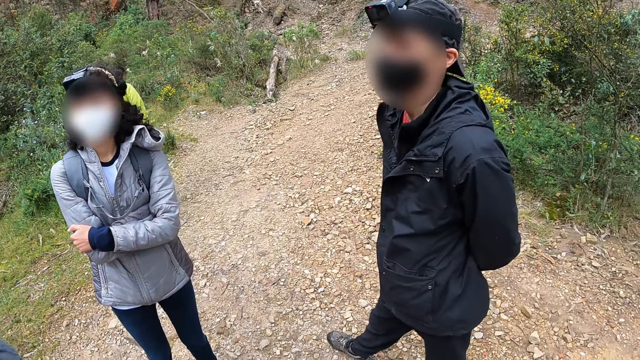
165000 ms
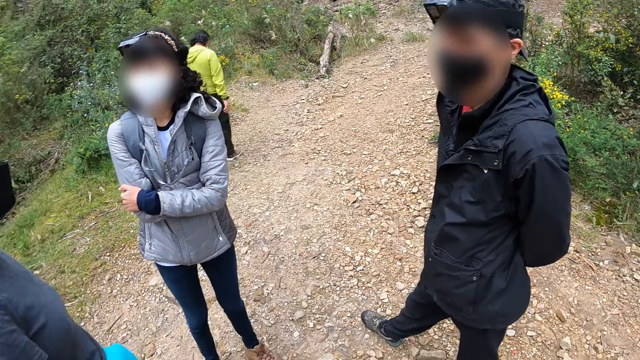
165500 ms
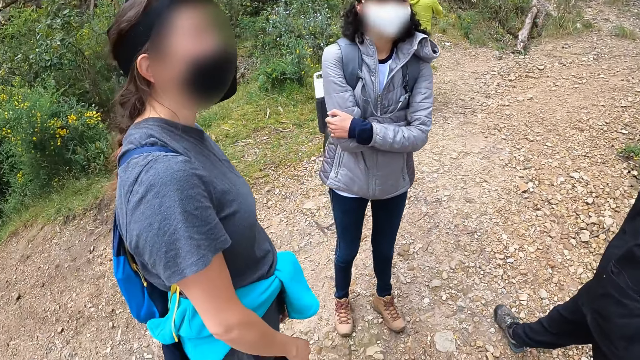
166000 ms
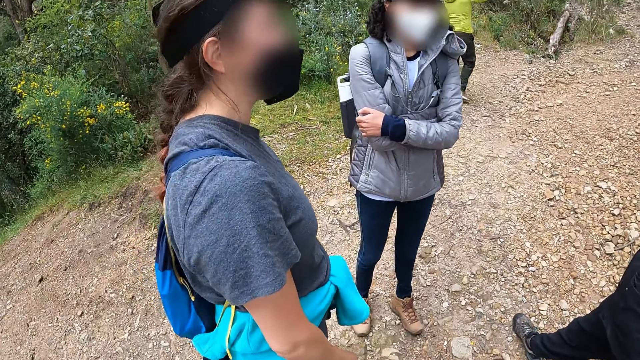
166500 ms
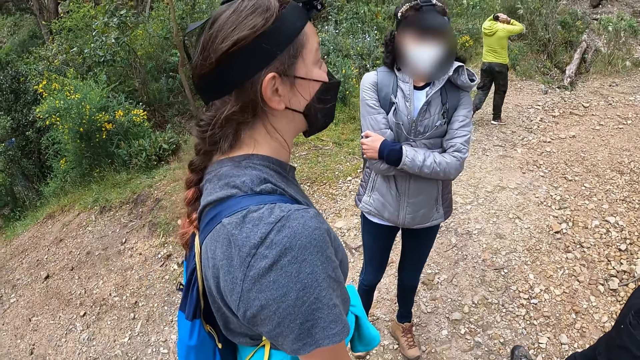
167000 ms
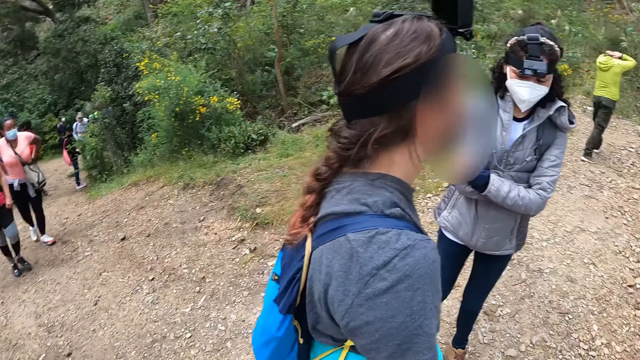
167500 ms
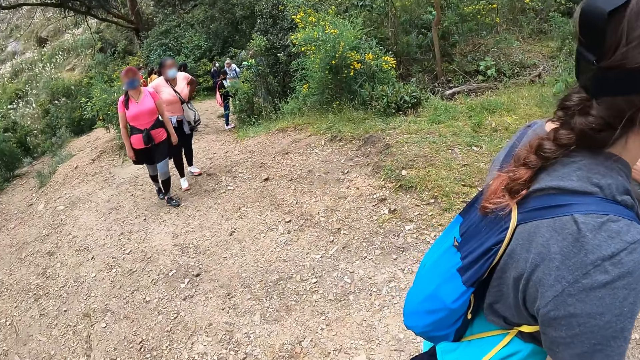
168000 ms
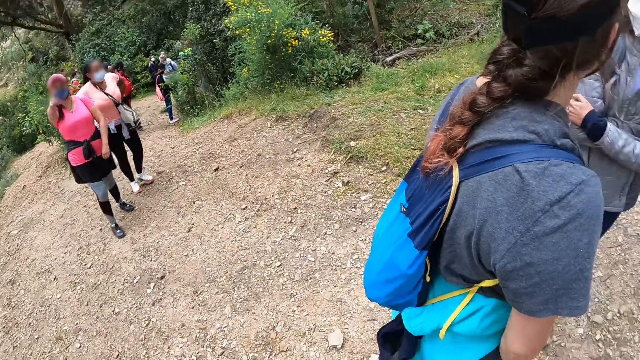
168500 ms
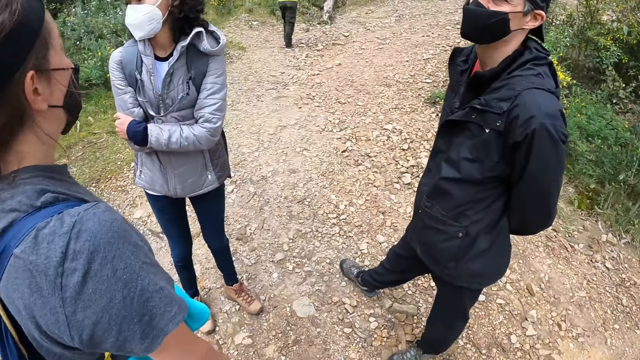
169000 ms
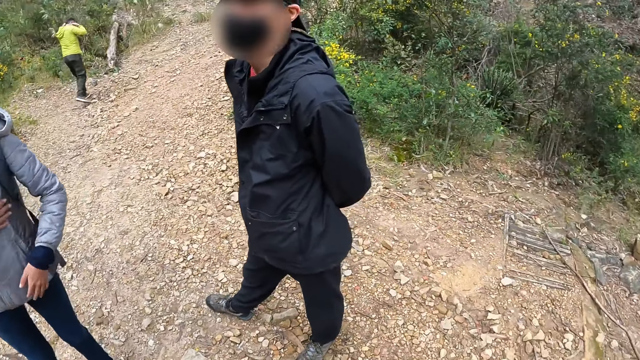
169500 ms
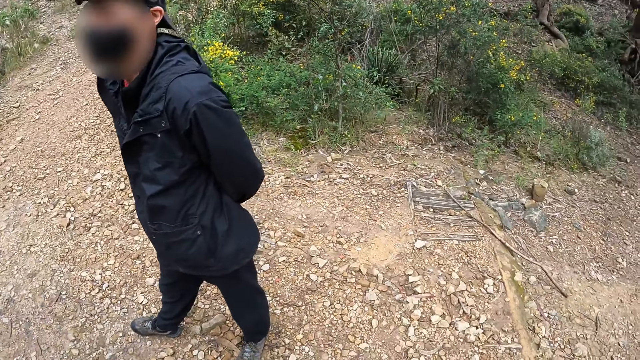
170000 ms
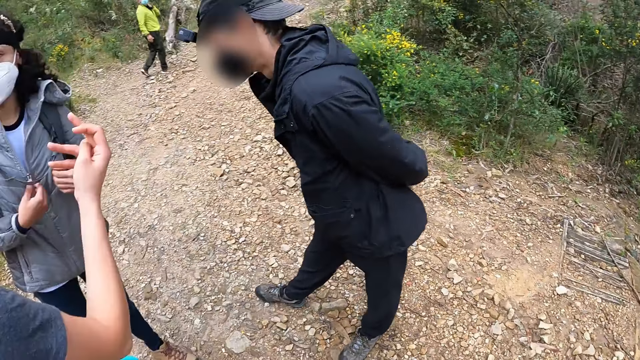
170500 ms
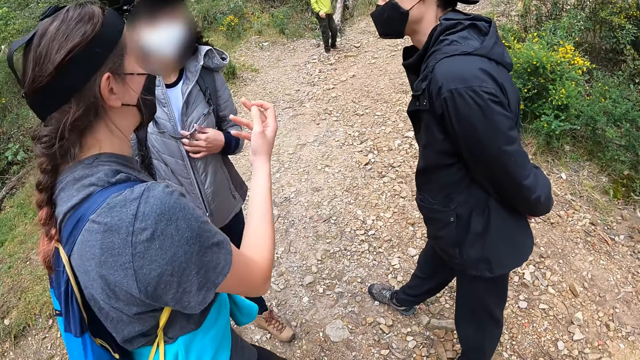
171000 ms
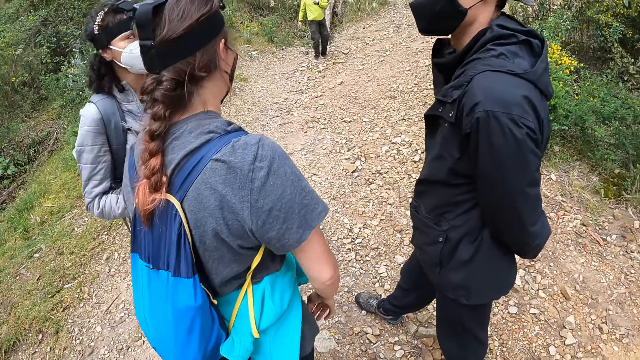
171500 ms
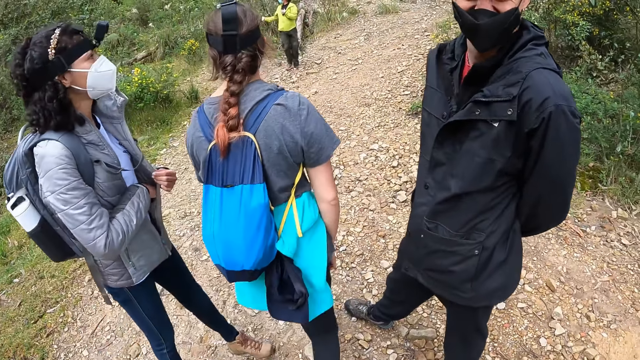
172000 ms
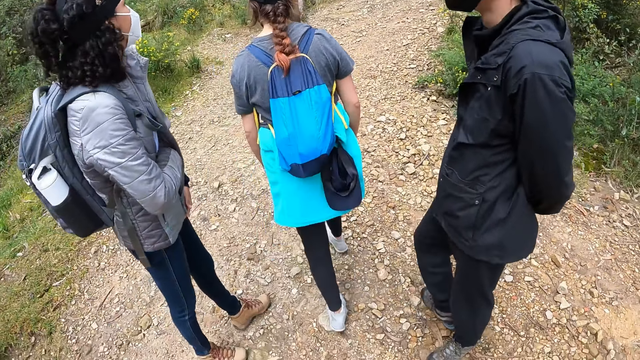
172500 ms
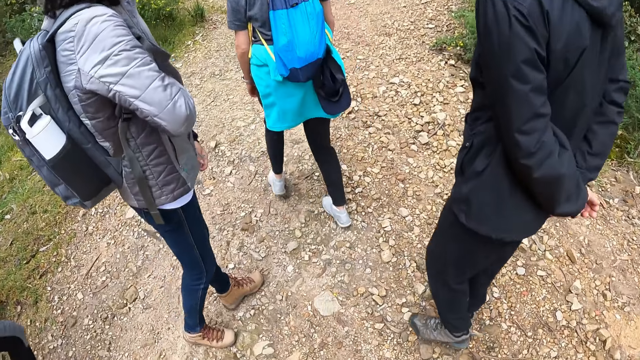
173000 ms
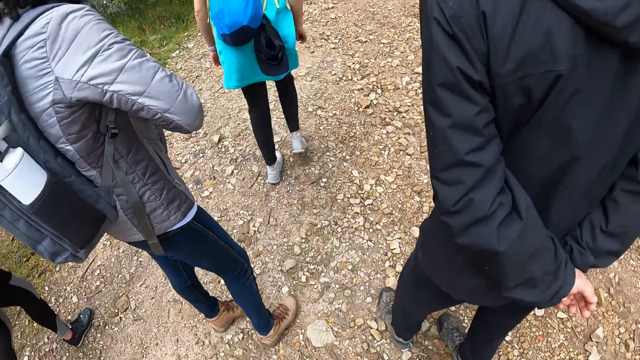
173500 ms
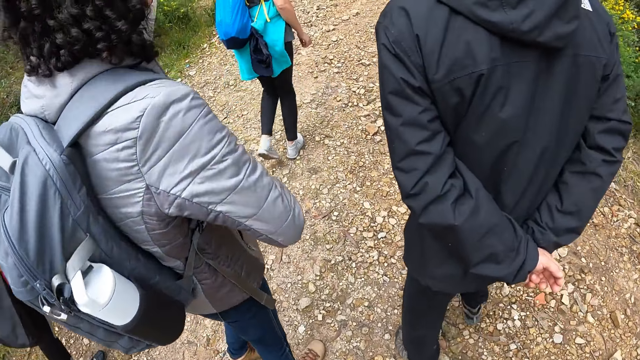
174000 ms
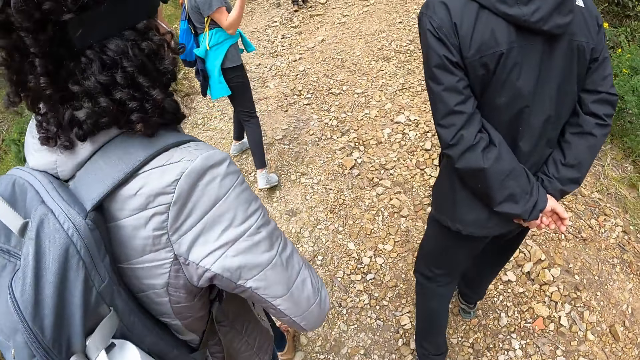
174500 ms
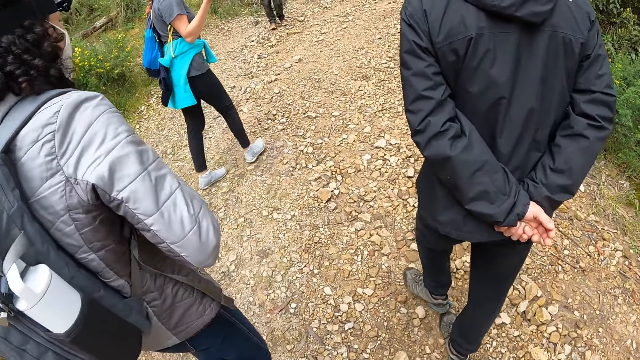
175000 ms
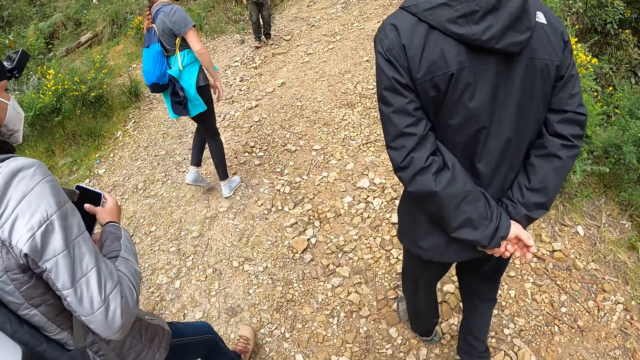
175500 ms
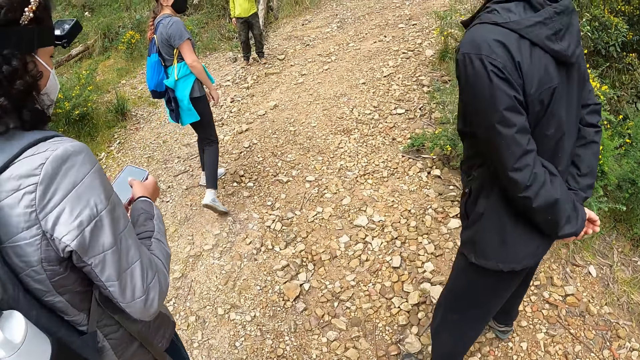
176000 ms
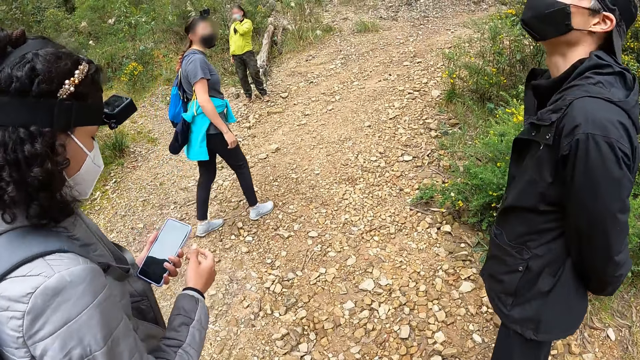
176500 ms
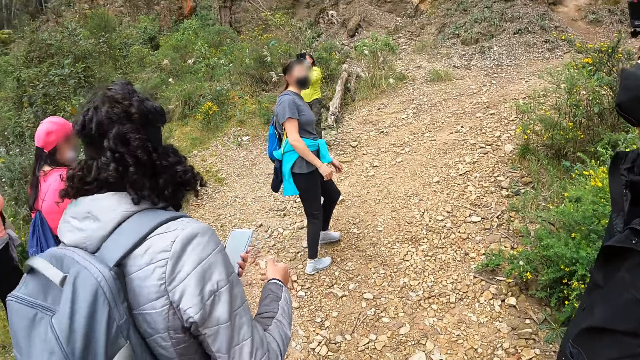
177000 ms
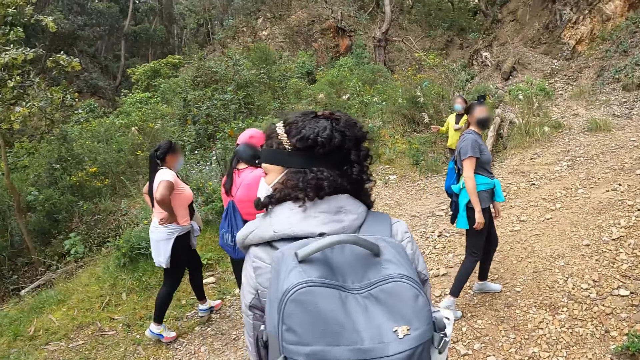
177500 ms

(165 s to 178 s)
The camera wearer looks around. A person walks around. A man walks around. Another person walks around. The camera wearer walks around. The woman takes out a phone from her jacket with her right hand. She puts the phone in her left hand with her right hand. A third person looks behind.

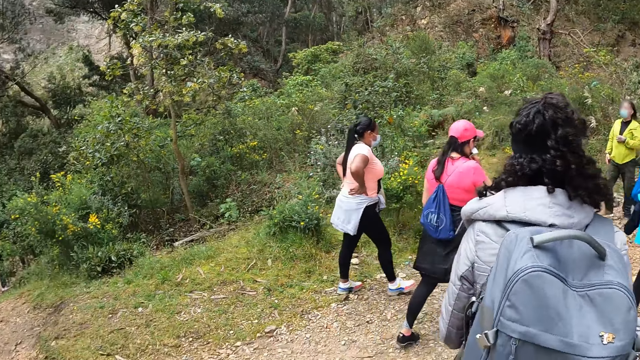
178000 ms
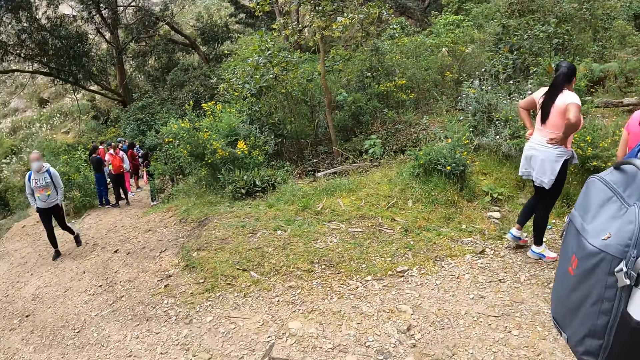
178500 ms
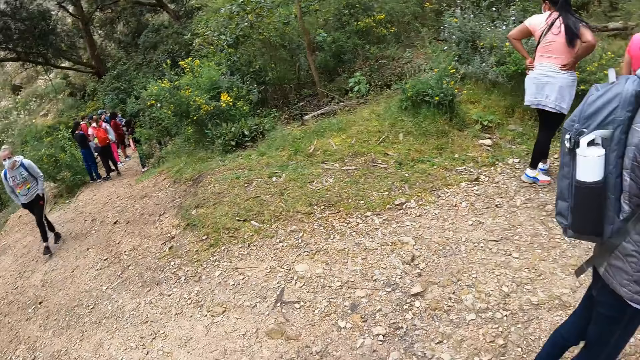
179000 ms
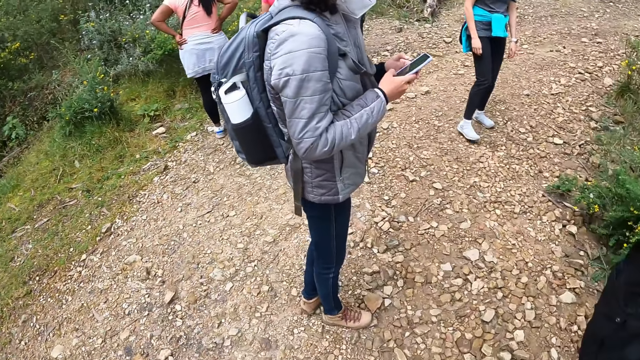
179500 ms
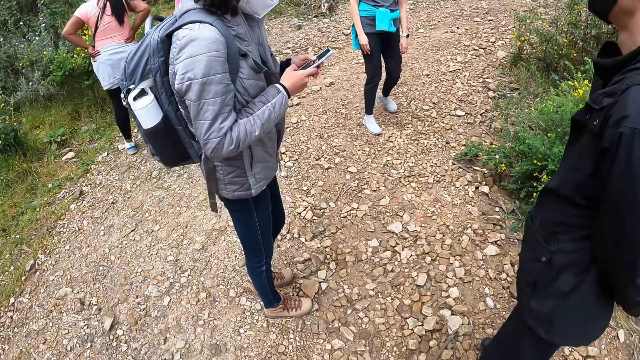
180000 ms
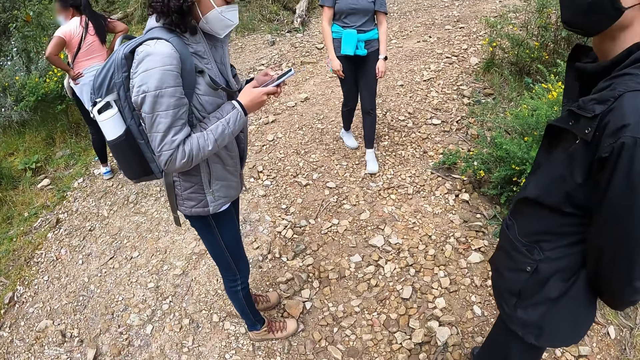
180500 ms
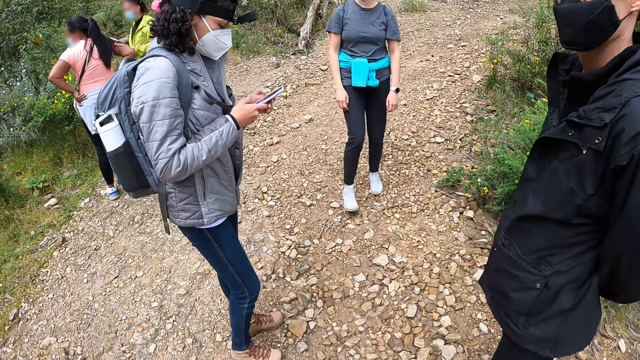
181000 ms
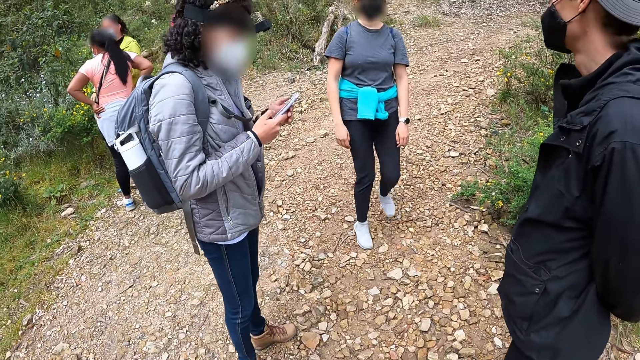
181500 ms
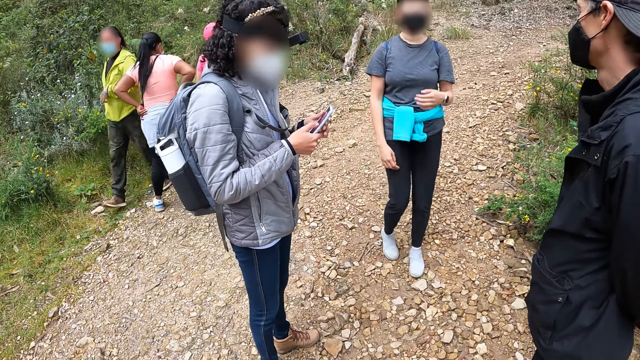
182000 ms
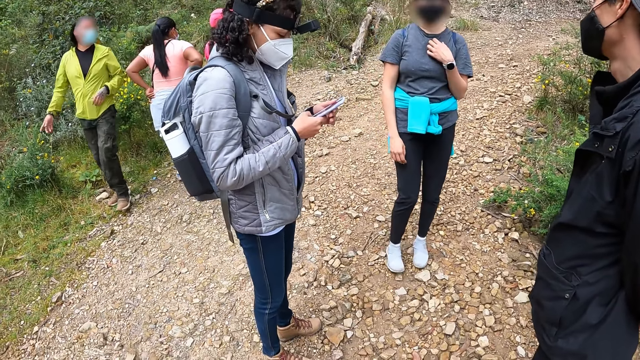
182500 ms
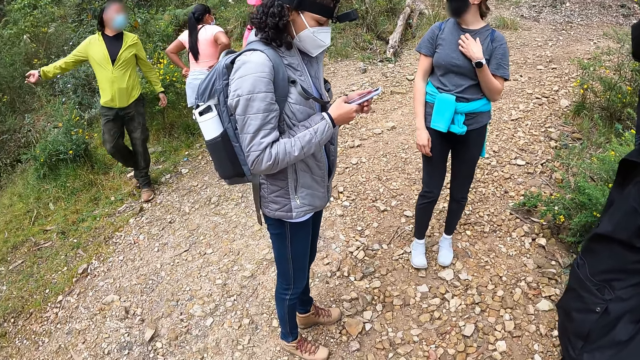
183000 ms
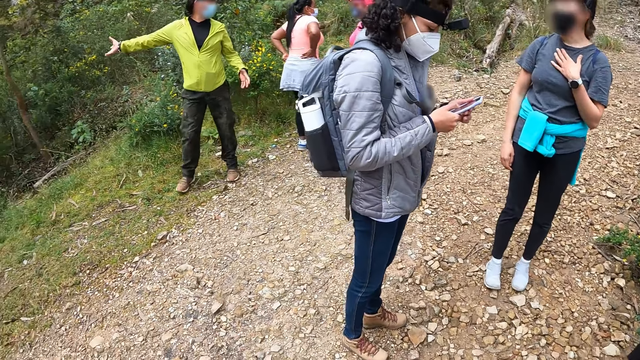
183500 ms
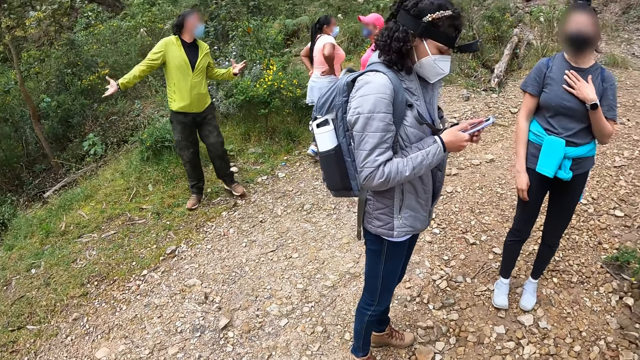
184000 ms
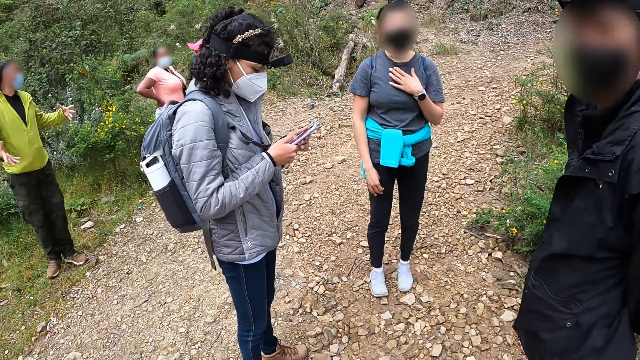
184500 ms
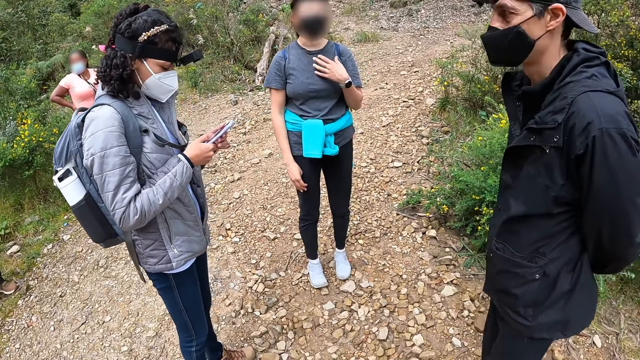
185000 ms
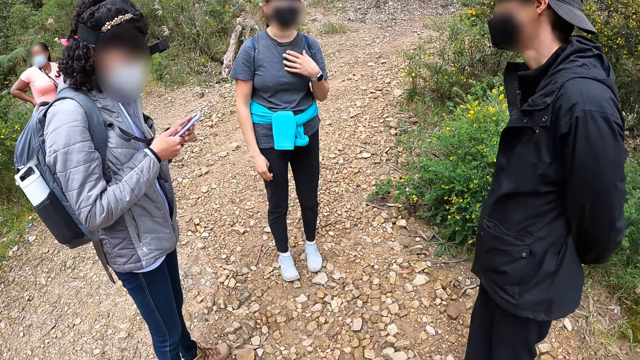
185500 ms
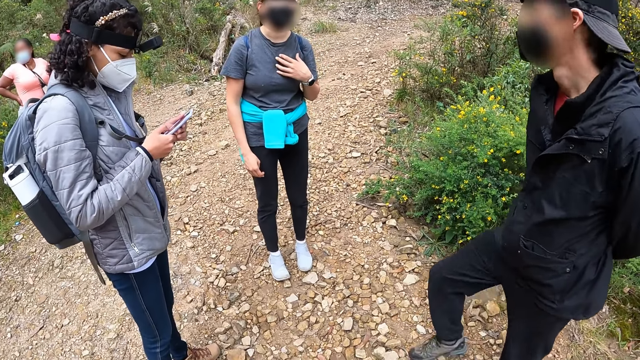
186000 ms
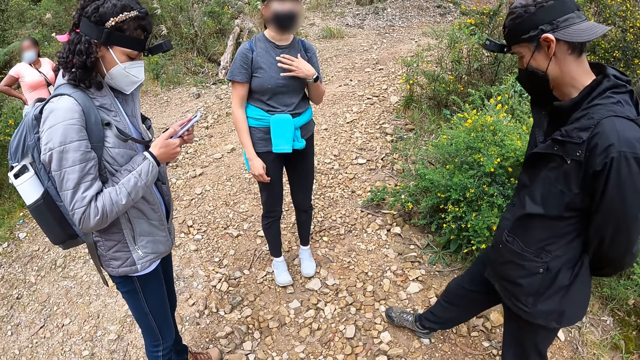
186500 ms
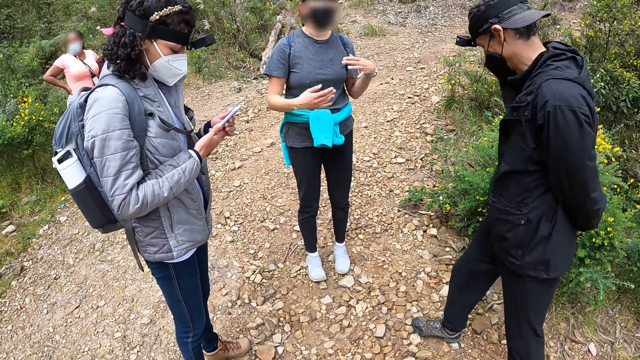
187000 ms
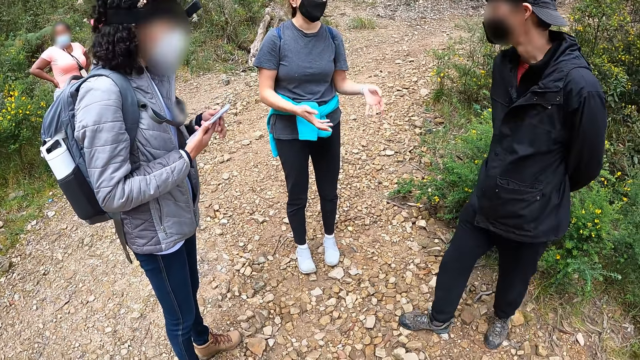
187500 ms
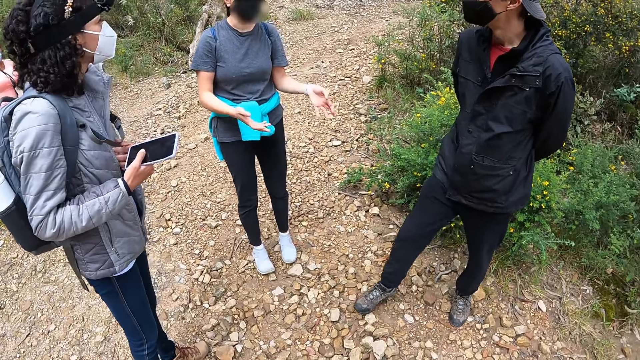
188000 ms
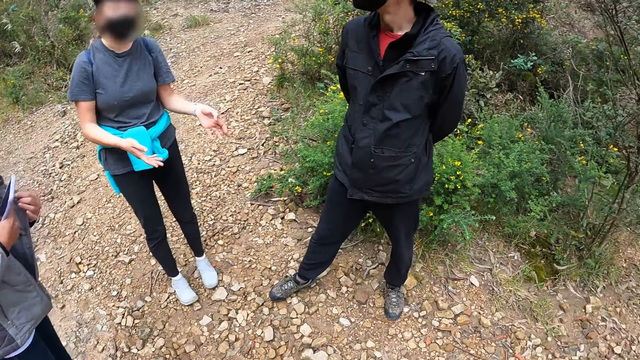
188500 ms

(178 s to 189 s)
A person looks behind. The woman operates the phone with both hands. Another person looks behind and walks around. Another woman touches her chest with her left hand. A man gestures. The second person gestures. The camera wearer looks around.
